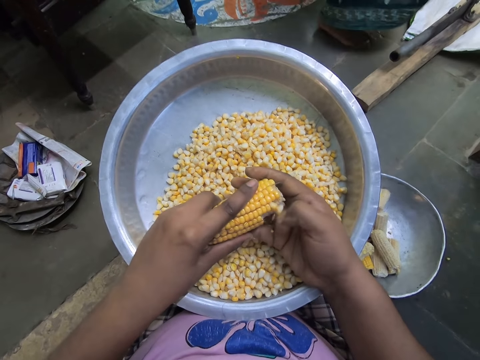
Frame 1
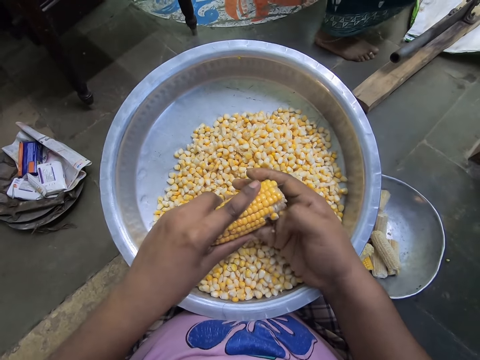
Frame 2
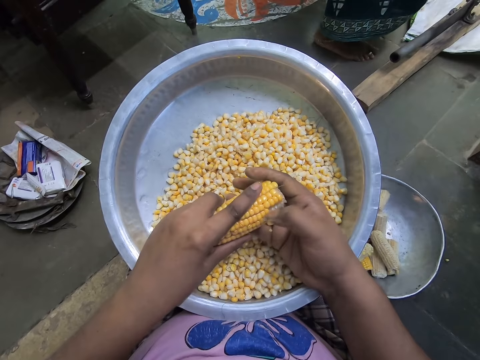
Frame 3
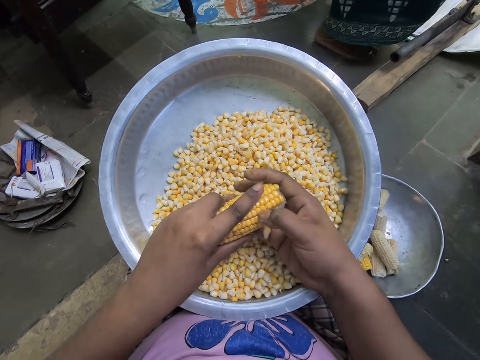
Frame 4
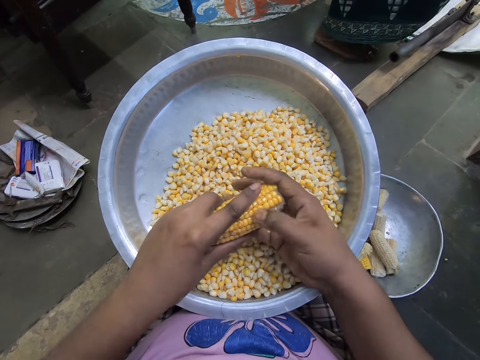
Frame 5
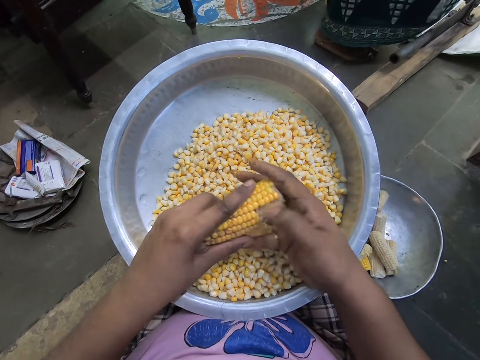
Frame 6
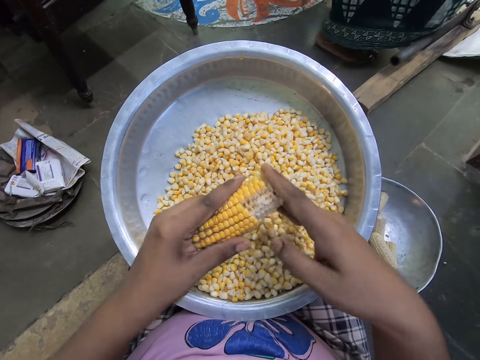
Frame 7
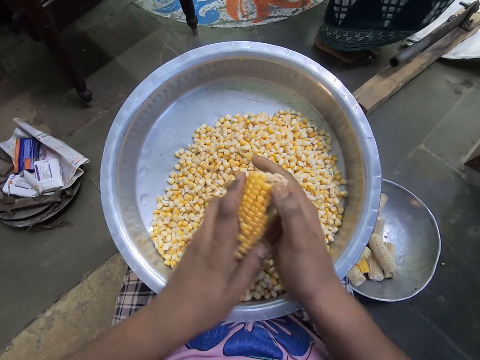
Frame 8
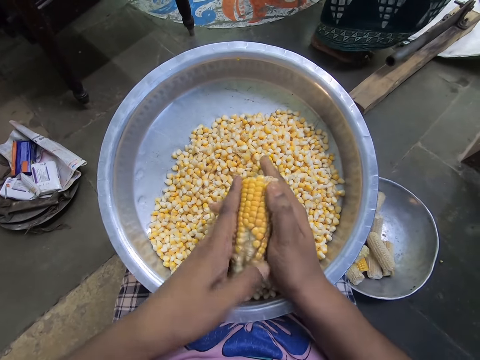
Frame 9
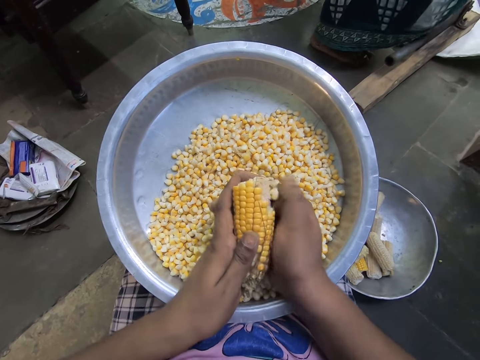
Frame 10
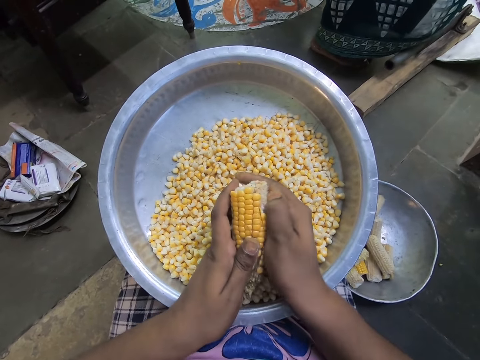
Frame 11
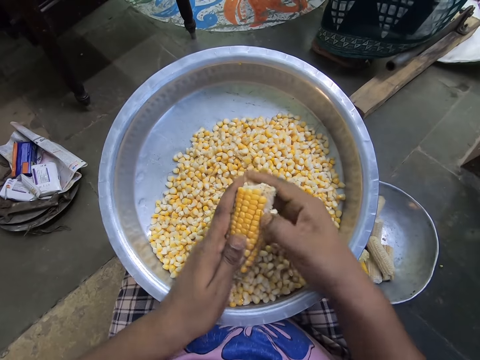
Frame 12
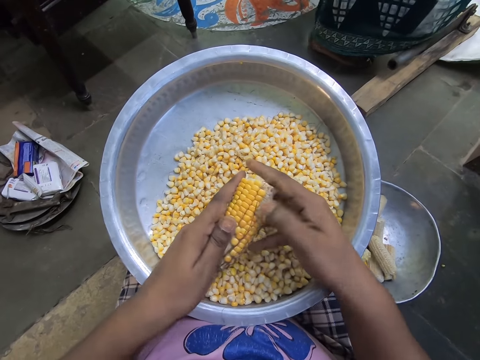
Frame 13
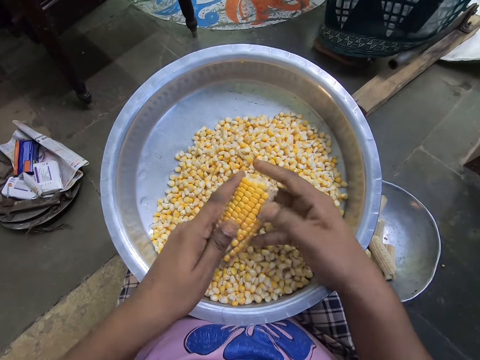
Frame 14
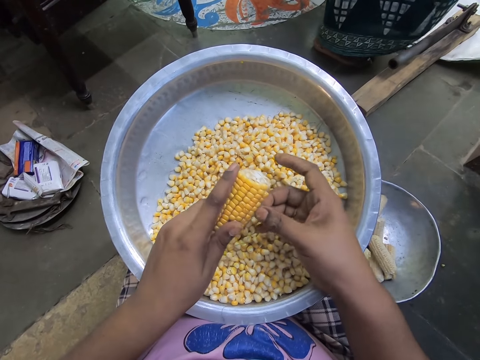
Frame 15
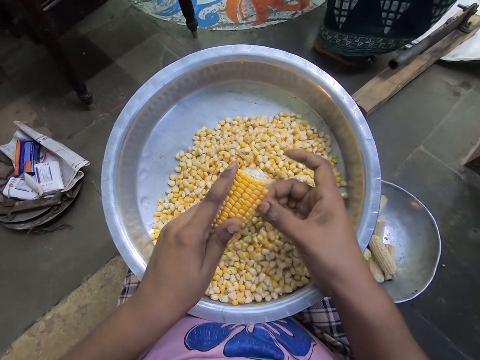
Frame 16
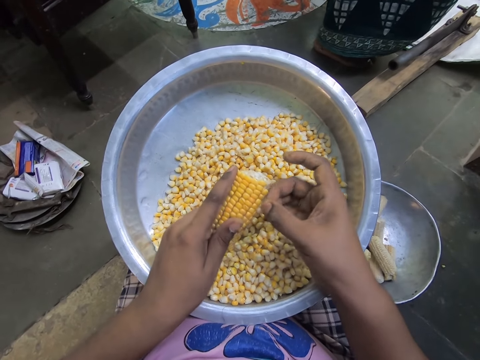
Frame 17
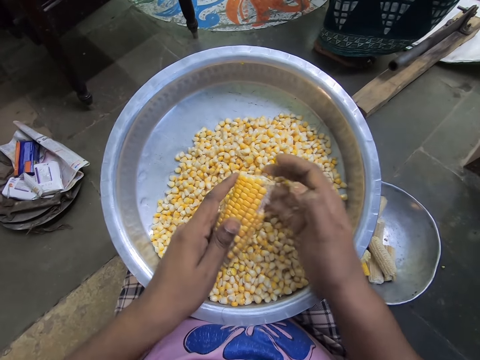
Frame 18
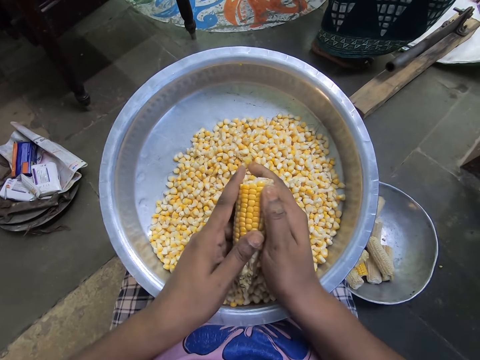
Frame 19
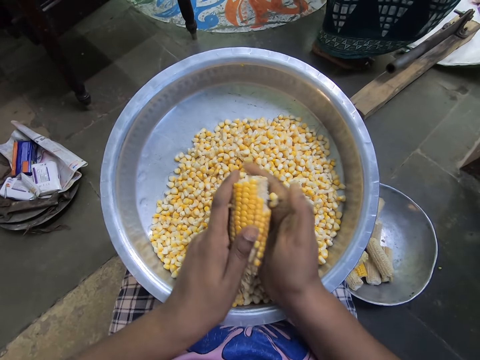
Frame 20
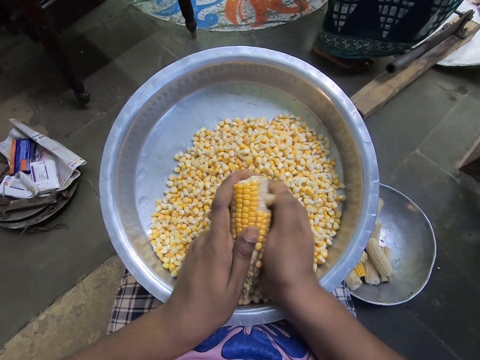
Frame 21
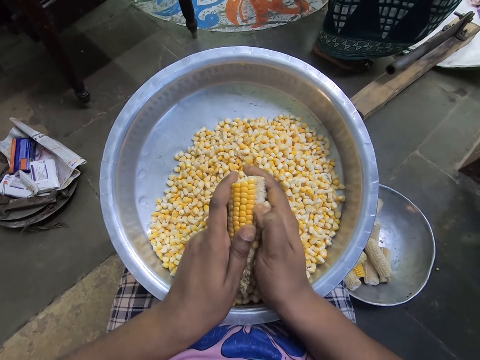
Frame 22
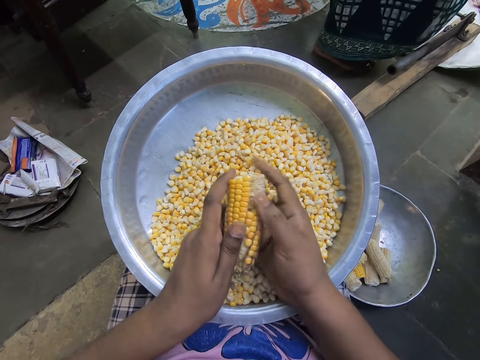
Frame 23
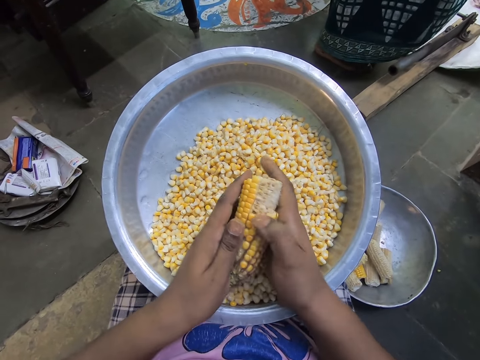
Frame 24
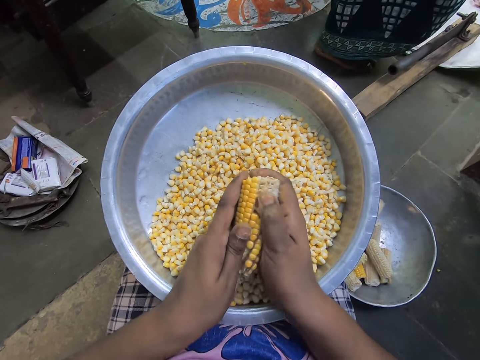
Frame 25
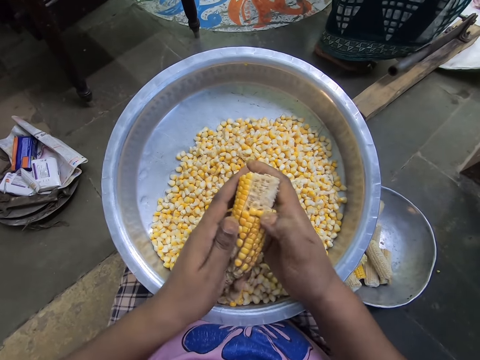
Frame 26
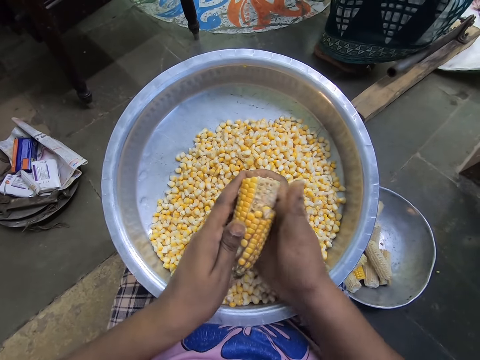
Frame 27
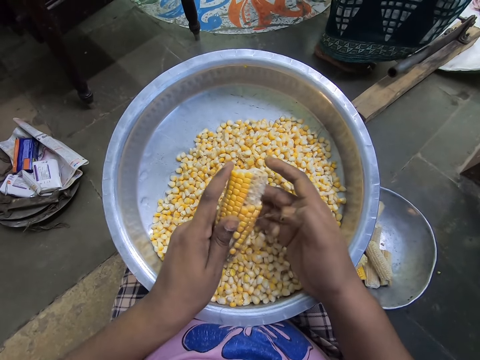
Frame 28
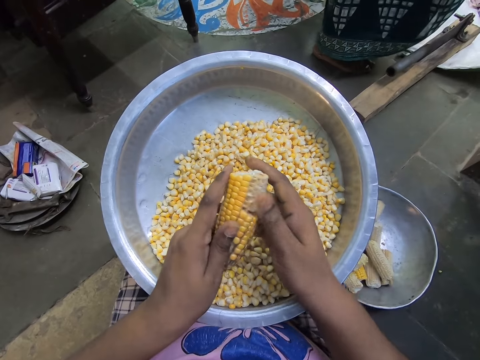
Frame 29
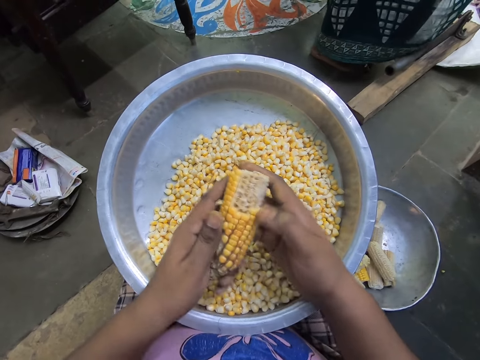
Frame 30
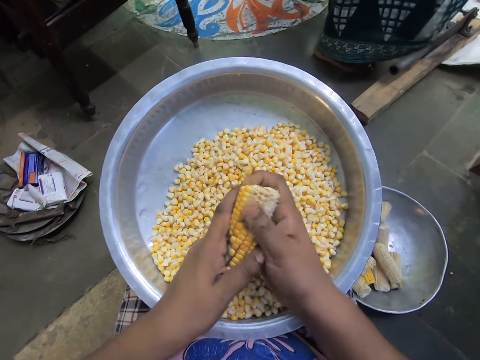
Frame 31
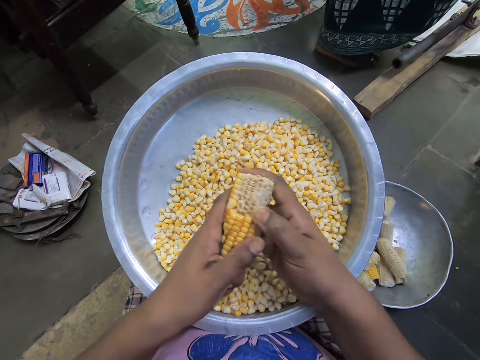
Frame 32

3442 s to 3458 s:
The camera wearer shucks the maize cob. She shucks the maize cob repeatedly. She holds the corn cob with her left hand. She holds the corn cob with both hands. She removes corn kernels from the corn cob over the steel bowl with her right hand. She shucks the maize cob. She shucks the maize cob repeatedly. She interacts with a woman. She shucks the maize cob. She shucks the maize cob again.

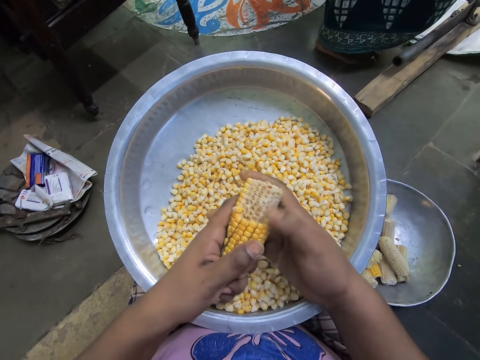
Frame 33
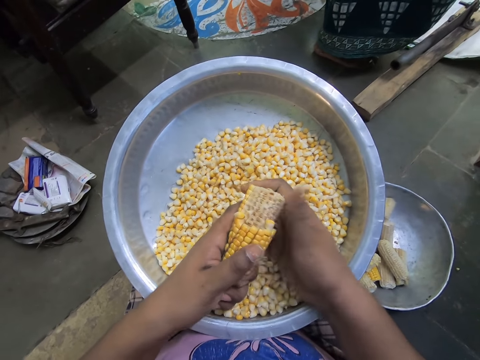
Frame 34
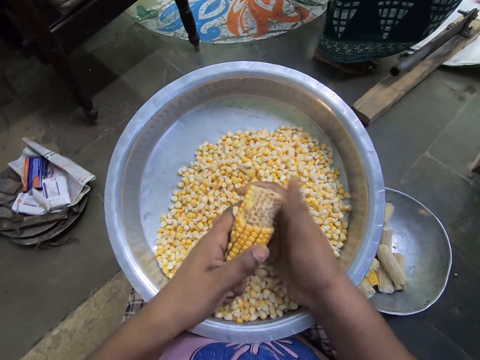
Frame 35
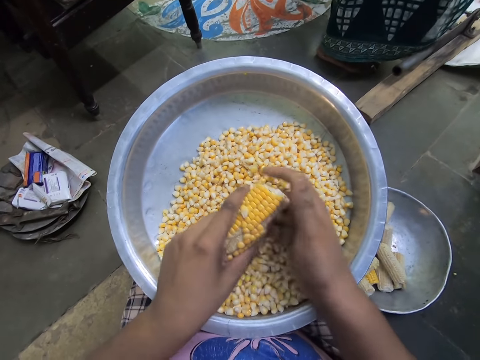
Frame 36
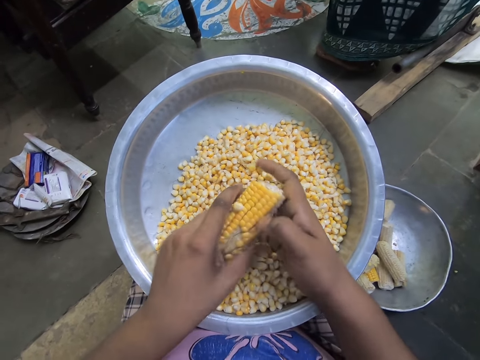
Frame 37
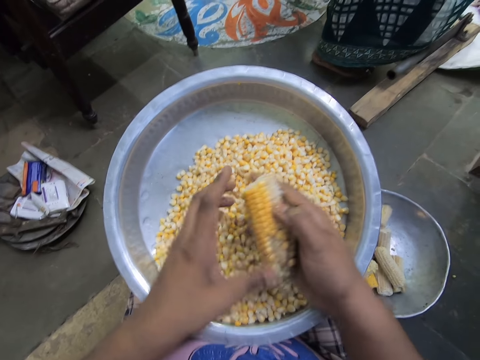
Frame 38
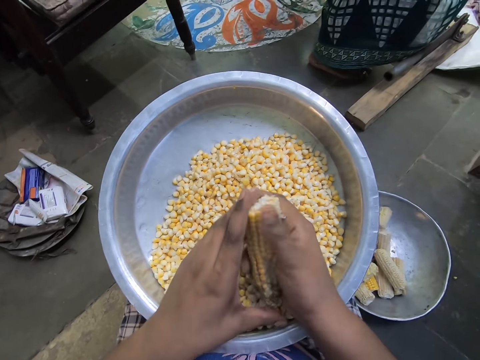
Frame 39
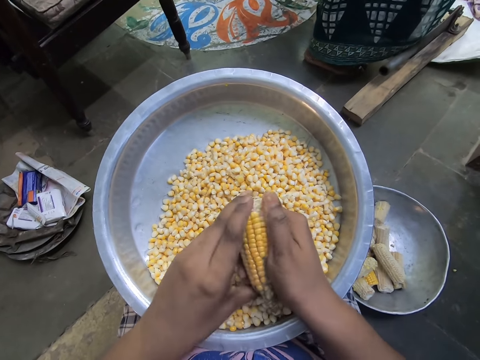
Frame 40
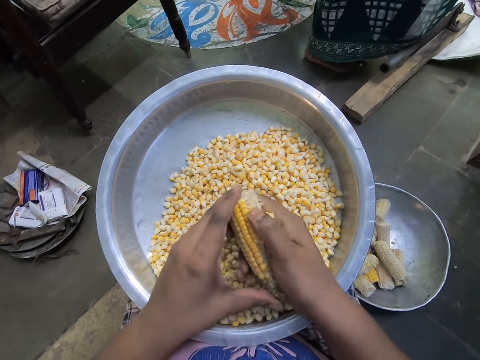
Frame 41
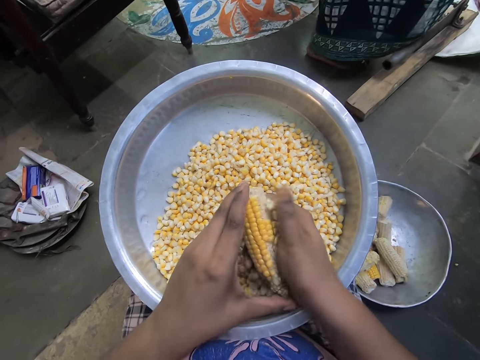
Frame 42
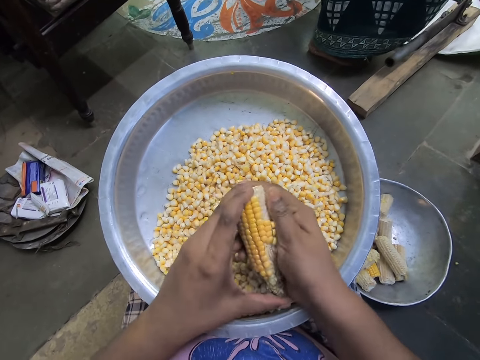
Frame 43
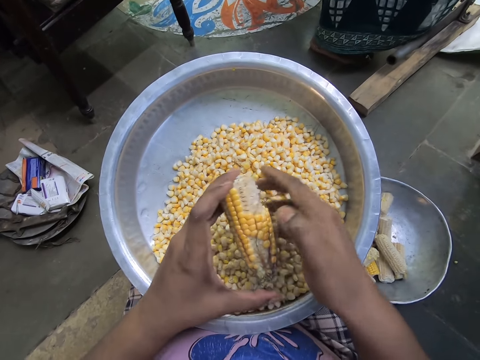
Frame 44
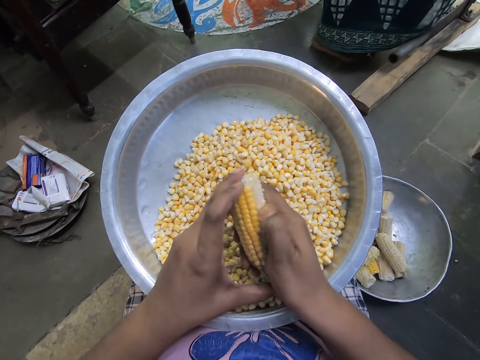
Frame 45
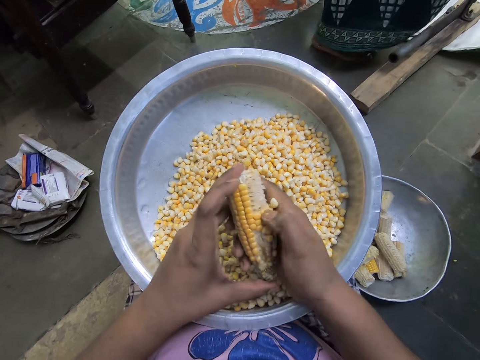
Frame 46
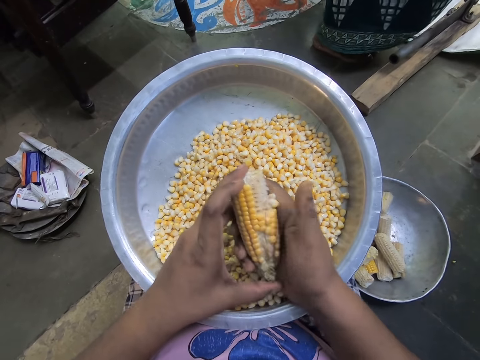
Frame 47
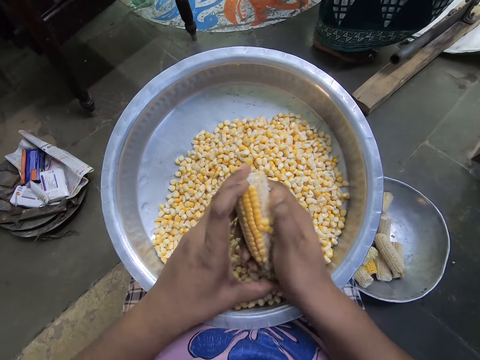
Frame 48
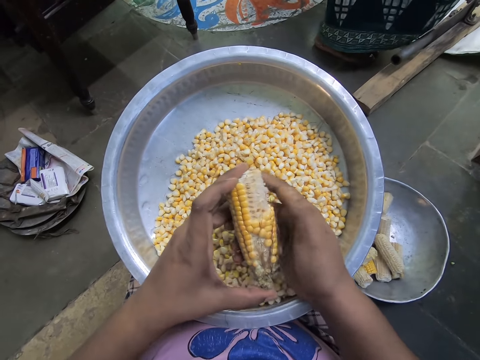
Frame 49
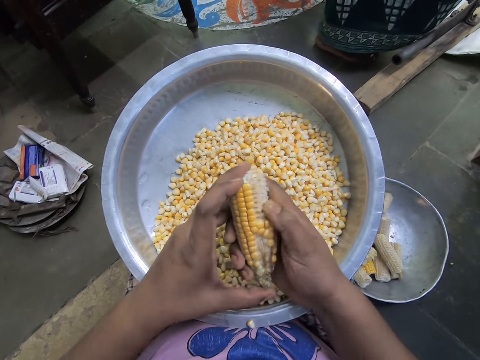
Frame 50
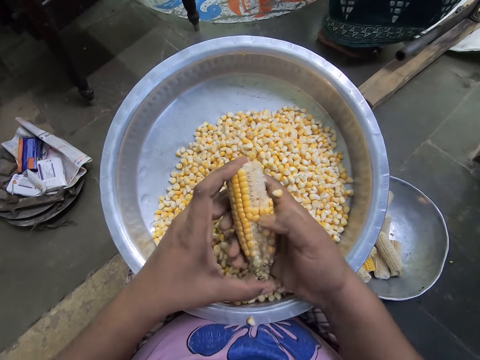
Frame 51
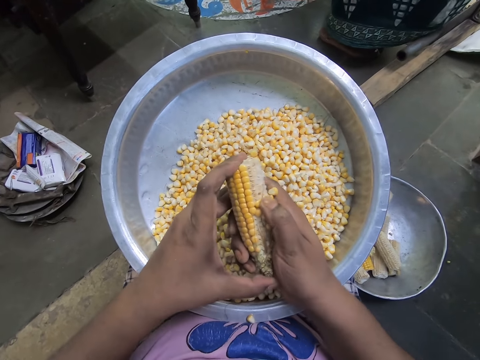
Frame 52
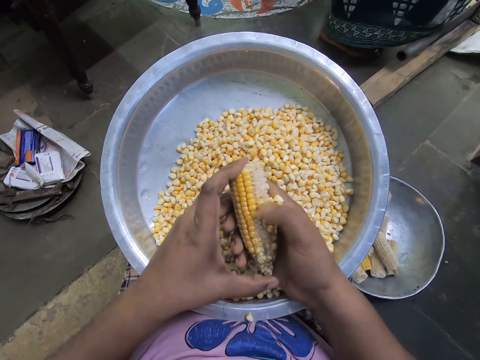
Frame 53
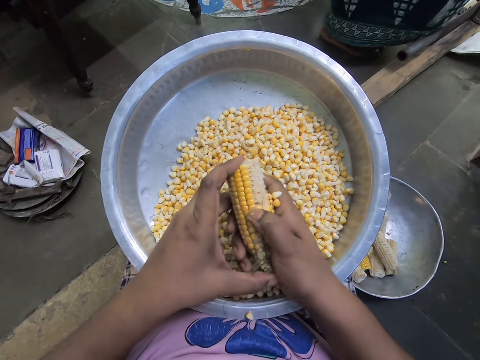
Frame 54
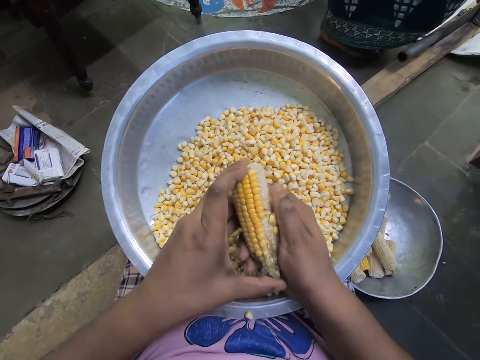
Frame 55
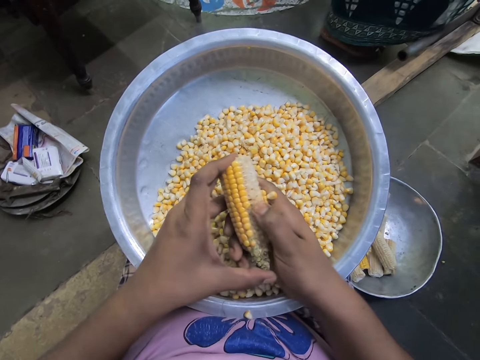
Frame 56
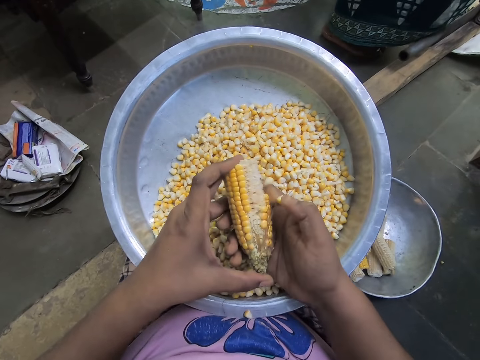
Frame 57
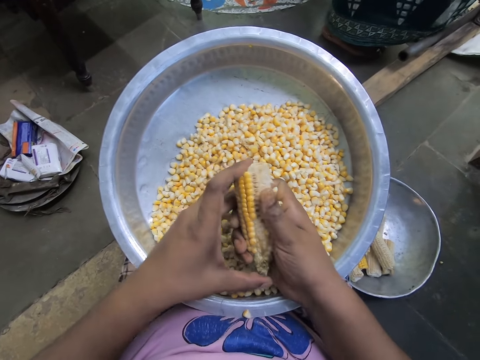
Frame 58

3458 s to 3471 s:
The camera wearer shucks the maize cob. She shucks the maize cob again. She holds the corn cob with her right hand. She holds the corn cob with both hands. She removes corn kernels from the corn cob over the steel bowl with her right hand. She shucks the maize cob. She shucks the maize cob repeatedly.
